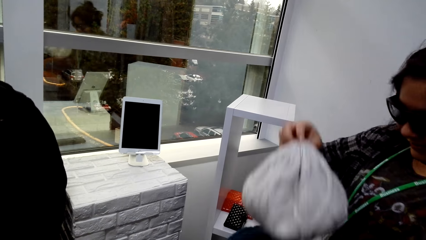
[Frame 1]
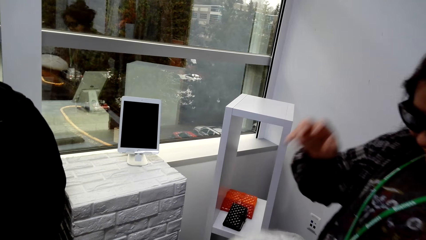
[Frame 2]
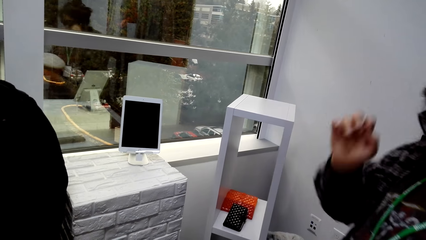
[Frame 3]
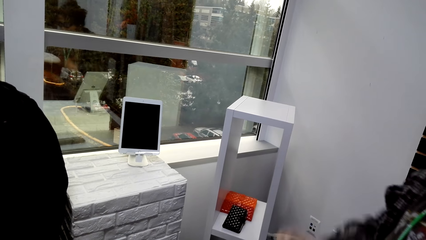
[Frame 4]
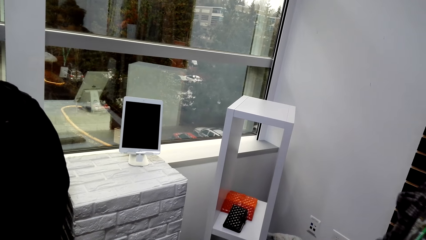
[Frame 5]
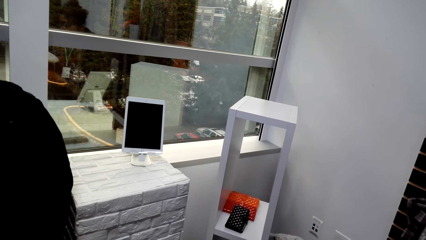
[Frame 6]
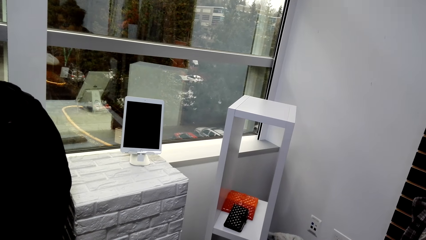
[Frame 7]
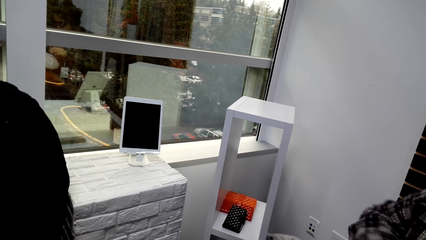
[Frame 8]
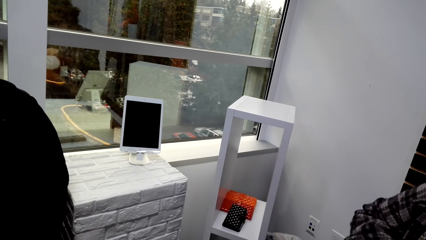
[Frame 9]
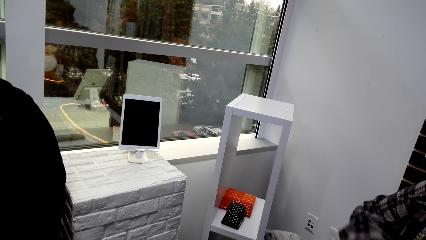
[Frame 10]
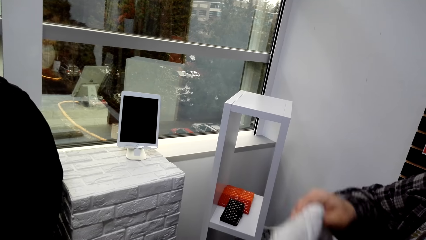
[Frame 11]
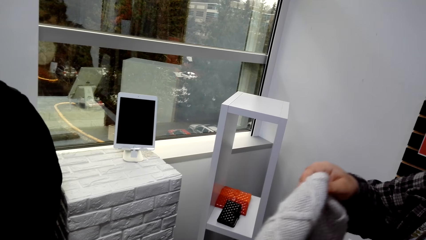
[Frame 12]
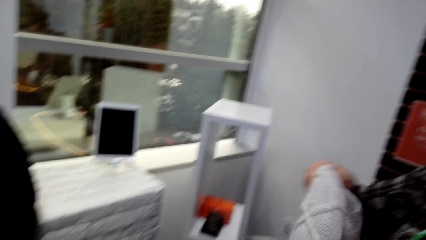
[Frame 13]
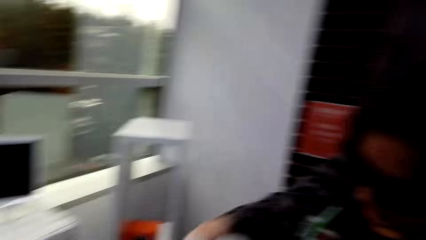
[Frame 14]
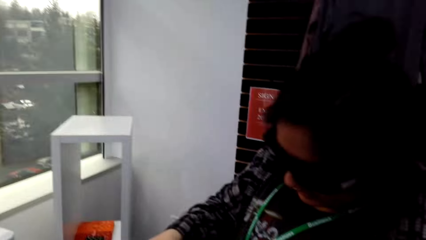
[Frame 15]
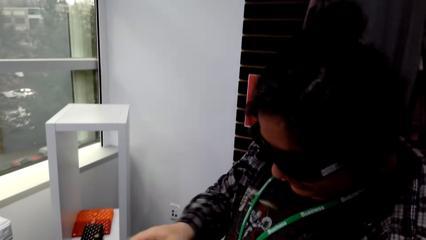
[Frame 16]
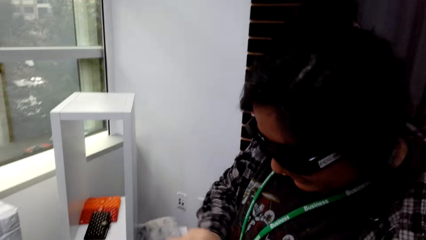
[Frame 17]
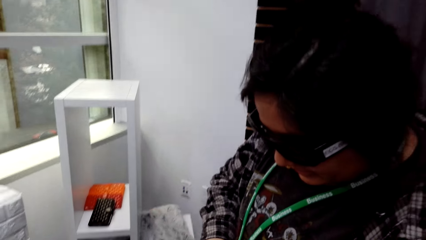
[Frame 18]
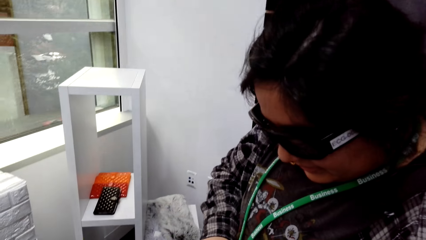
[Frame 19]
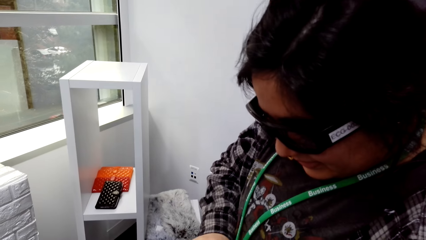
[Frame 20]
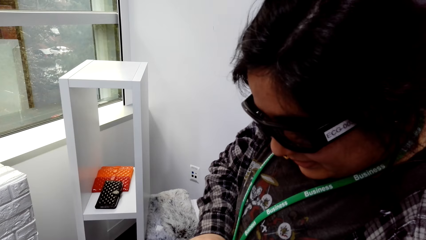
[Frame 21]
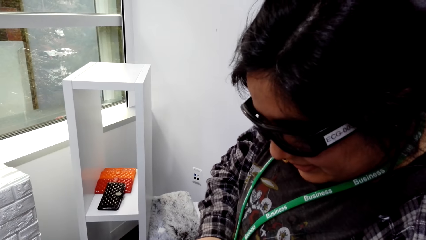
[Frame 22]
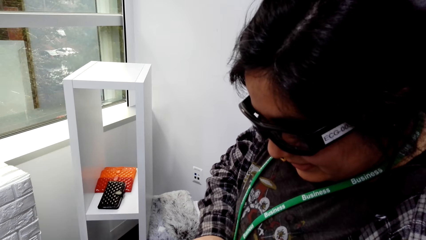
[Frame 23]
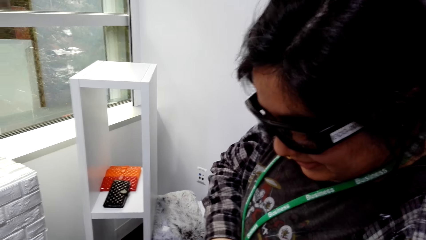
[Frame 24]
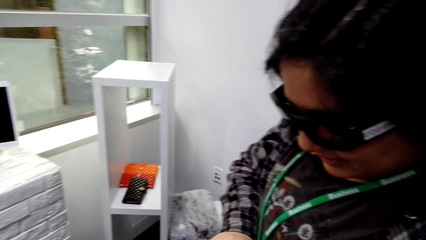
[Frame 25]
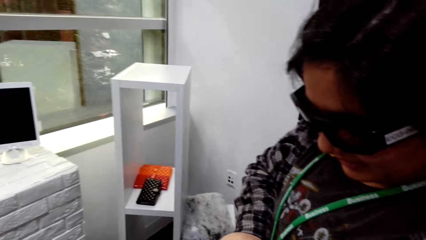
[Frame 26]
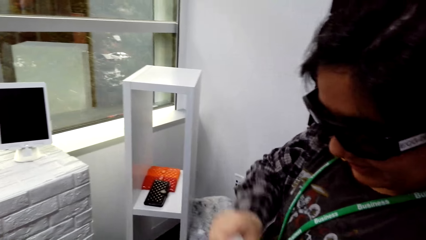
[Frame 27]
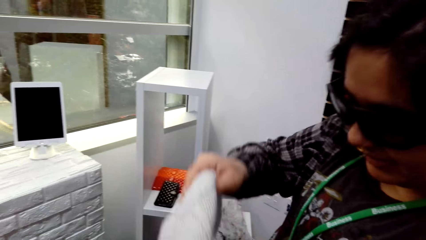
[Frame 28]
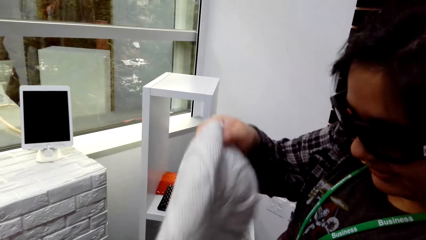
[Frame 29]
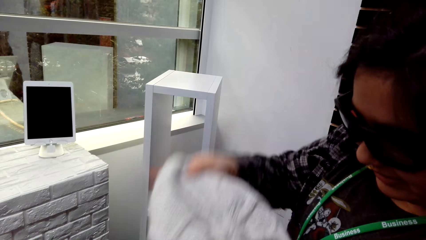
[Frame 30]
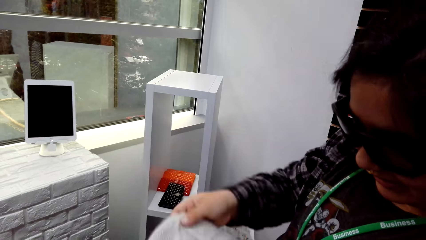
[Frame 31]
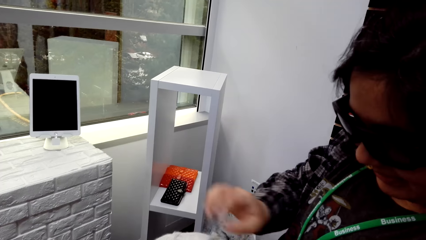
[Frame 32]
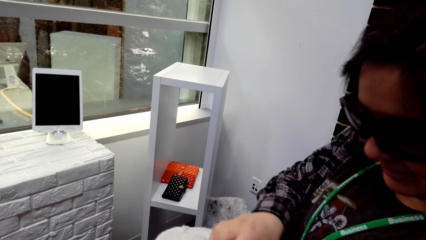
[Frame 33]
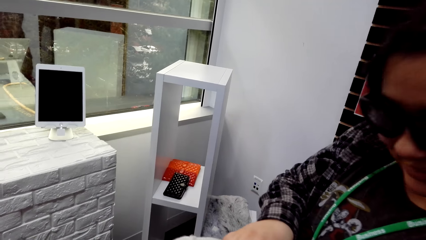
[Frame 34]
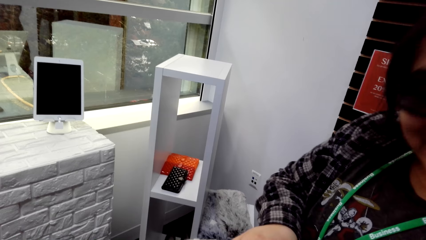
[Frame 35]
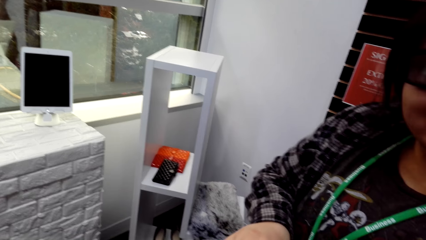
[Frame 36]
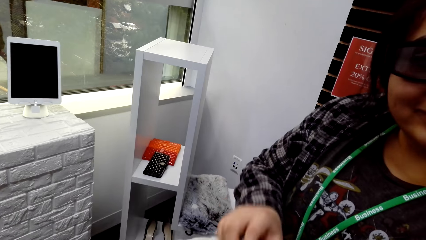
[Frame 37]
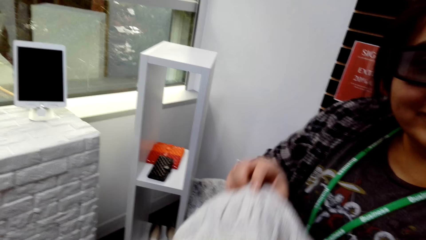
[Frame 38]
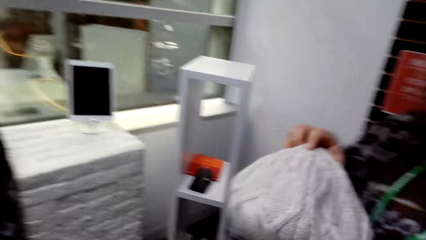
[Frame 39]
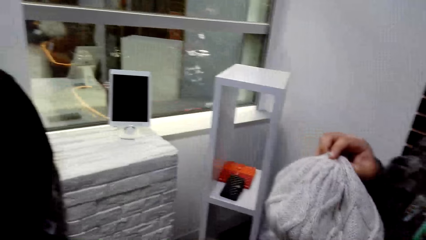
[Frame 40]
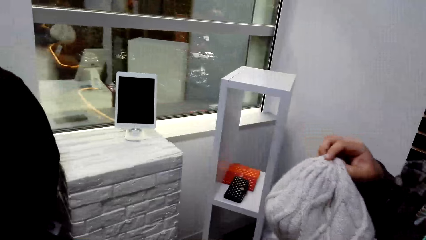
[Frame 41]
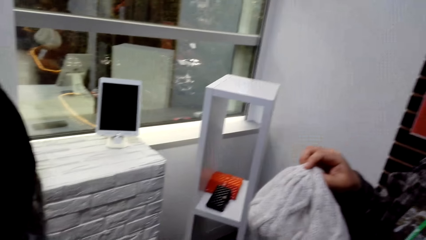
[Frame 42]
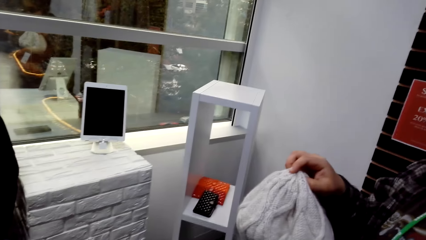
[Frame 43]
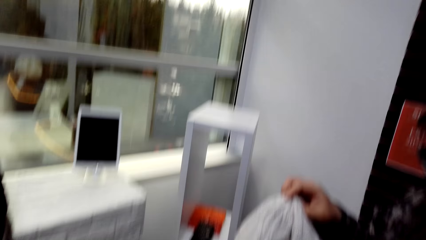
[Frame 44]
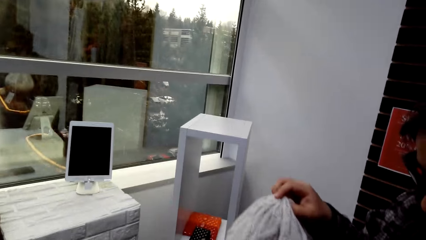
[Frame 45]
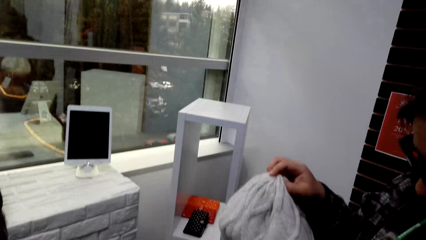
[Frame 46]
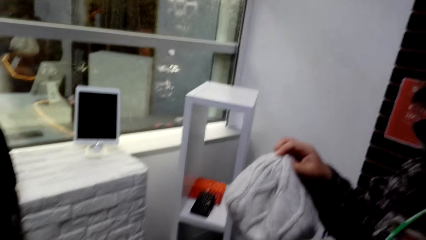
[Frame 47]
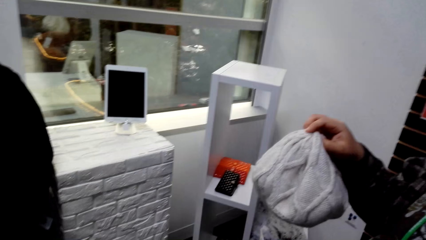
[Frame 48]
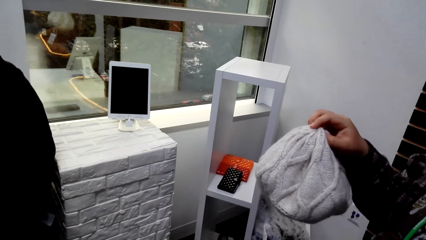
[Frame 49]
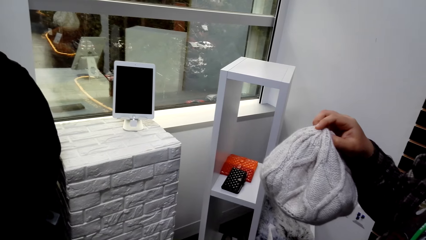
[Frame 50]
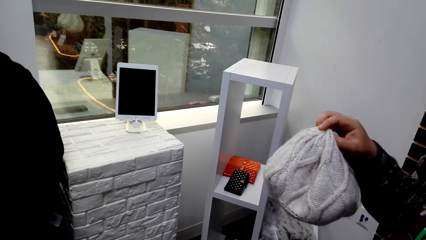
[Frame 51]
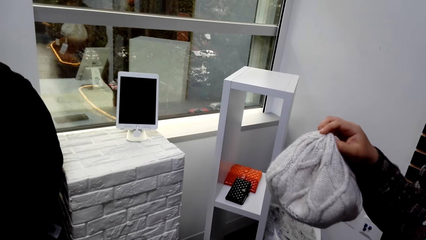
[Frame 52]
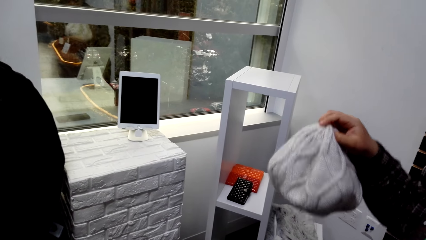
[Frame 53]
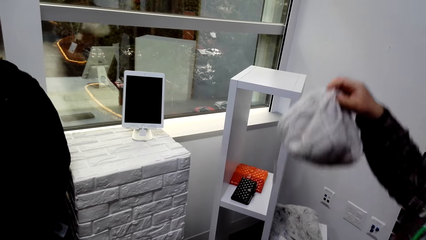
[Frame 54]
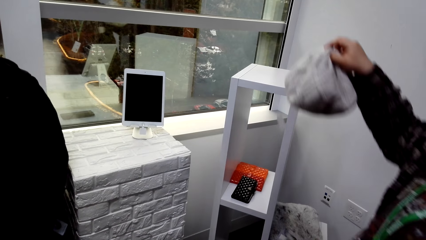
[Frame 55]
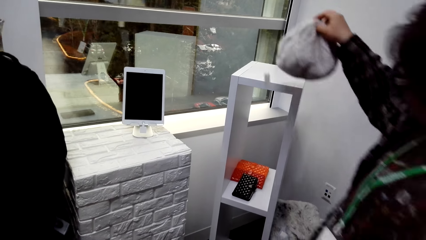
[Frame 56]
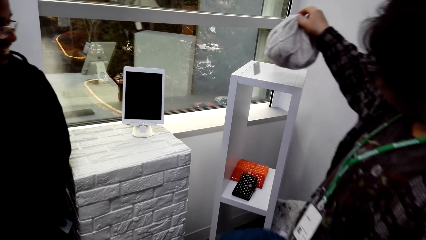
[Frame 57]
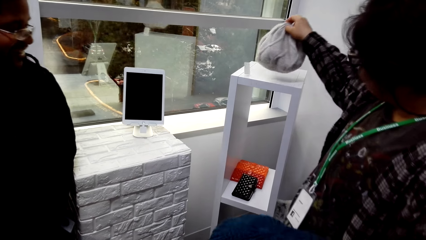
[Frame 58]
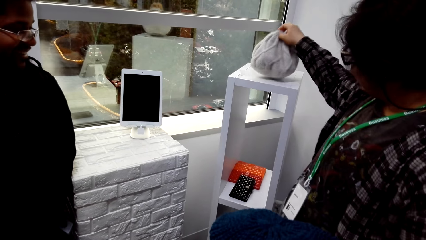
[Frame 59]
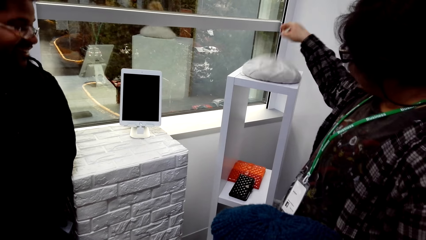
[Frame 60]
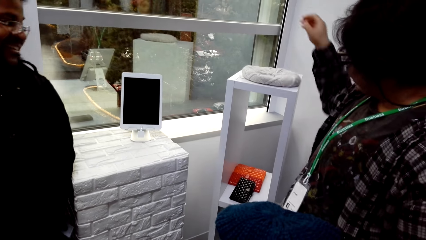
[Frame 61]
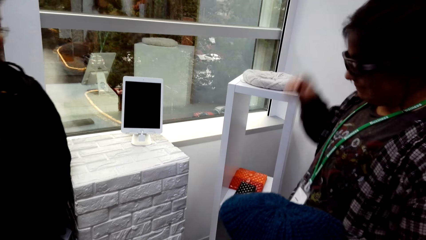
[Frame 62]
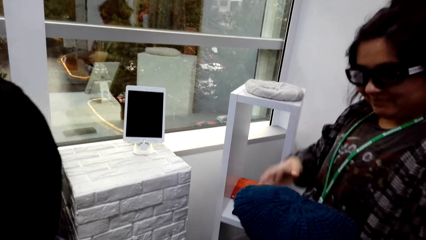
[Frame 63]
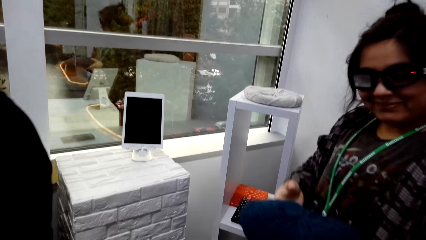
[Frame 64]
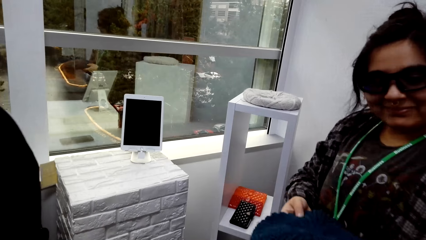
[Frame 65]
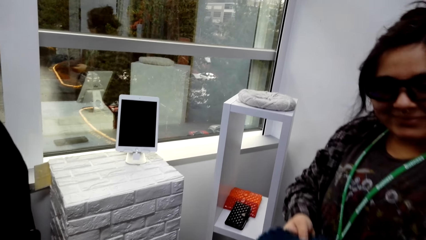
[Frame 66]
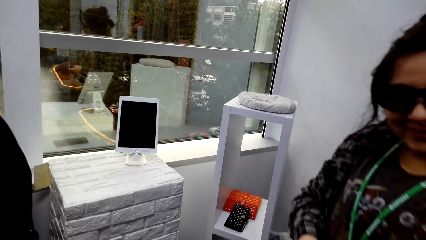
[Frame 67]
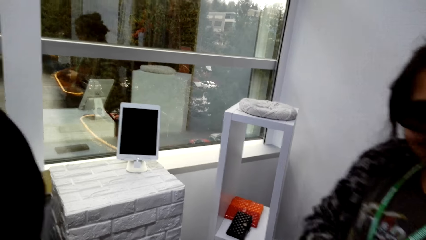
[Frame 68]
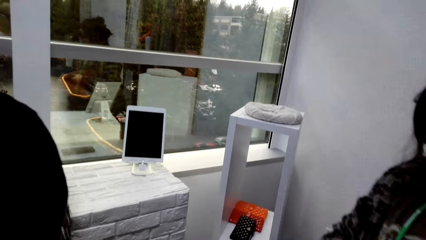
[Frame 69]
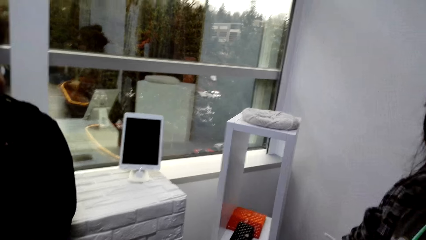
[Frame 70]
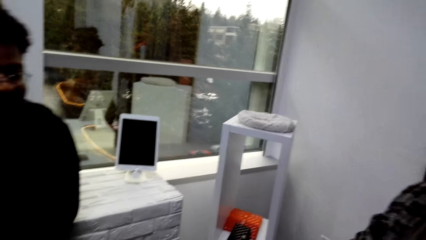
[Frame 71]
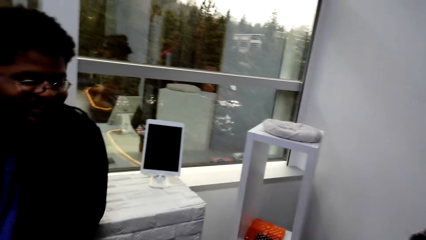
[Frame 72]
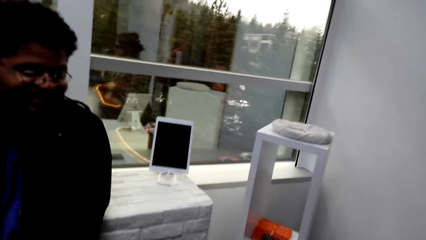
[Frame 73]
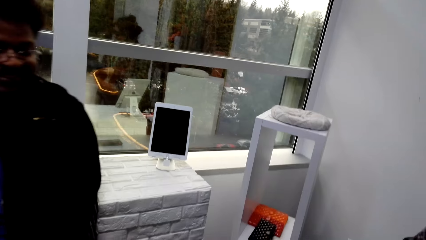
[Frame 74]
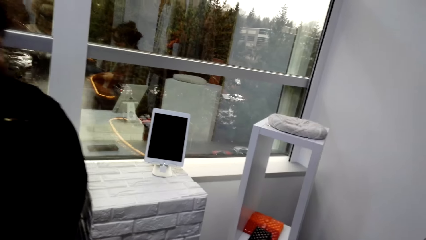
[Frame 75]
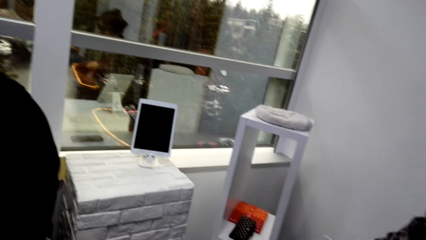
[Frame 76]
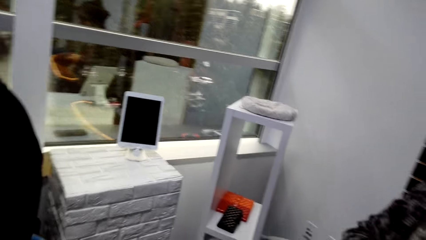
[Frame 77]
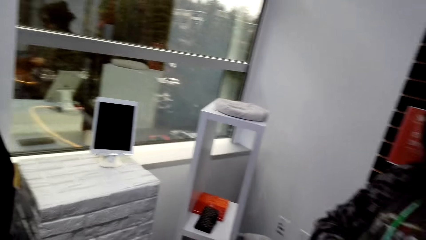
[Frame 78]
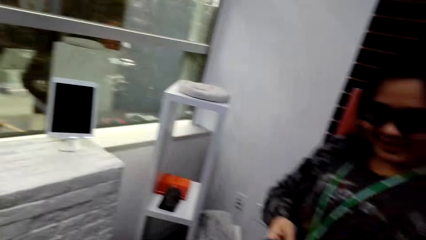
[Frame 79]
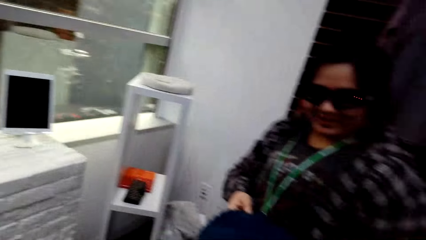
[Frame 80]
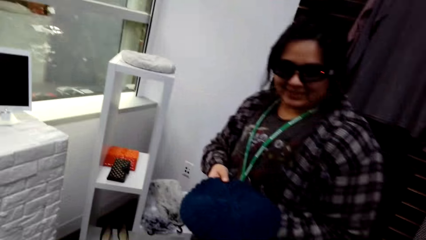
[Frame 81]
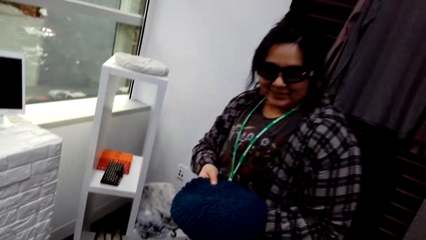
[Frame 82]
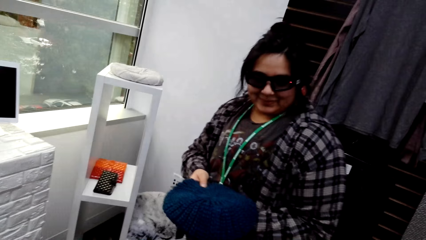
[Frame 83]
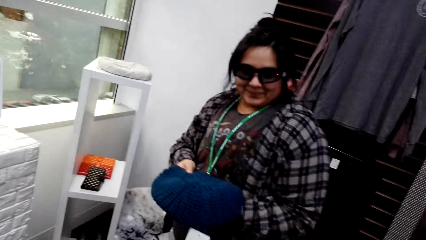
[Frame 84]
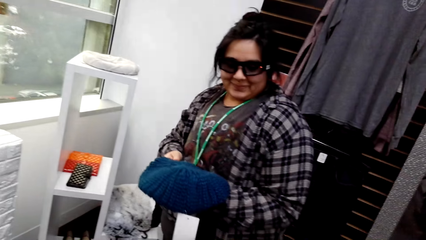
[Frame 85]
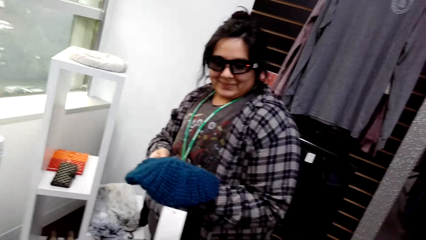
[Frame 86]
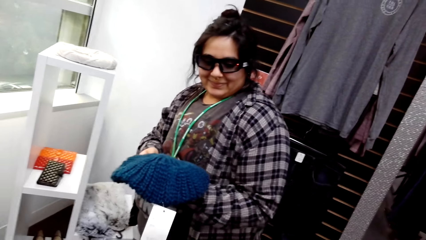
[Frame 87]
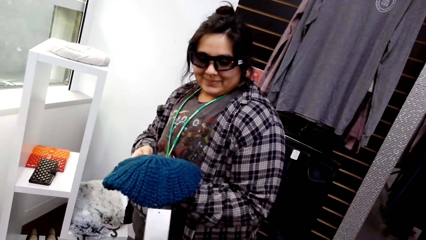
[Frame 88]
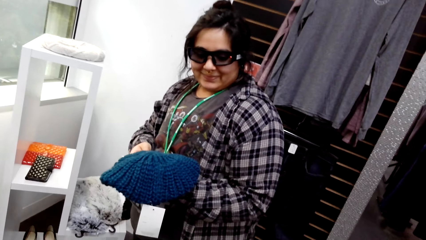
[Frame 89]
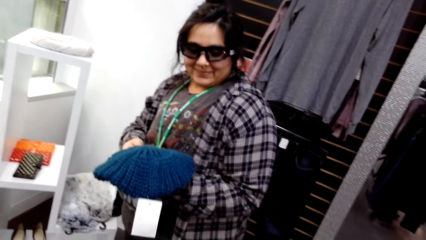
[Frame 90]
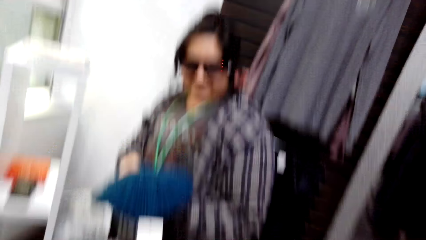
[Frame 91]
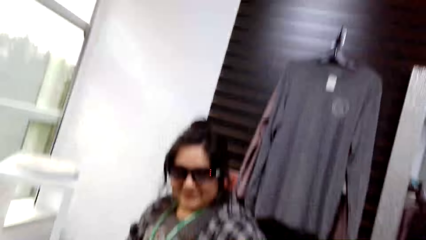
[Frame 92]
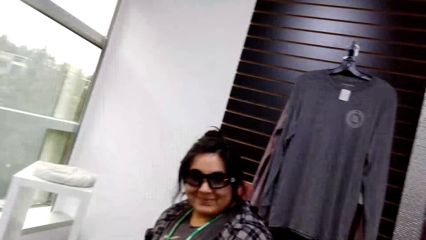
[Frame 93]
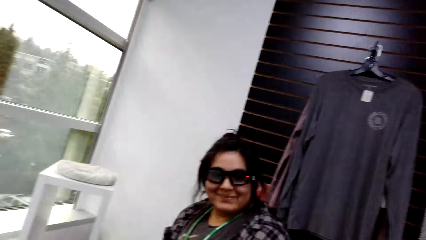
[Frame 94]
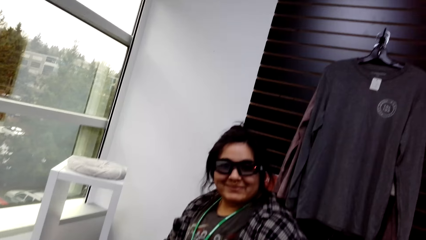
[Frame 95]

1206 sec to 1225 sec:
The person checks the hat. The person converses with another person. The first person turns the hat, lifts the hat, and puts the hat on a dummy. The first person converses with a third person.
